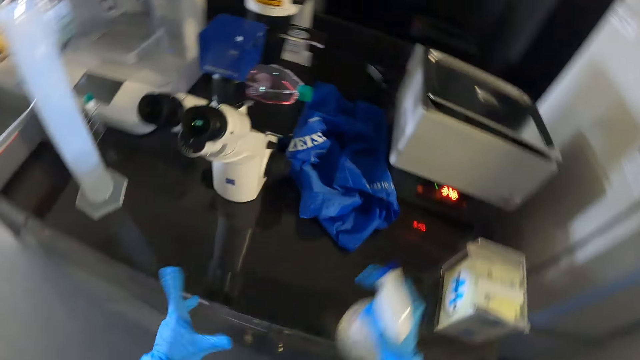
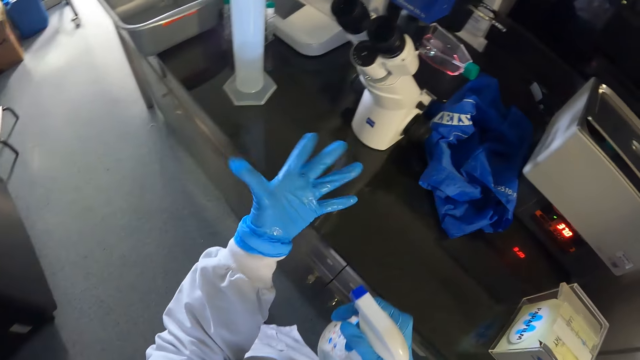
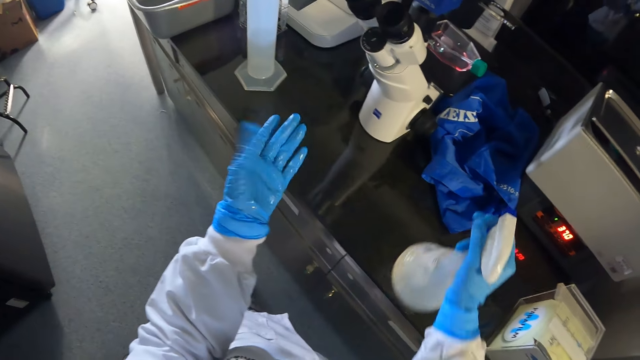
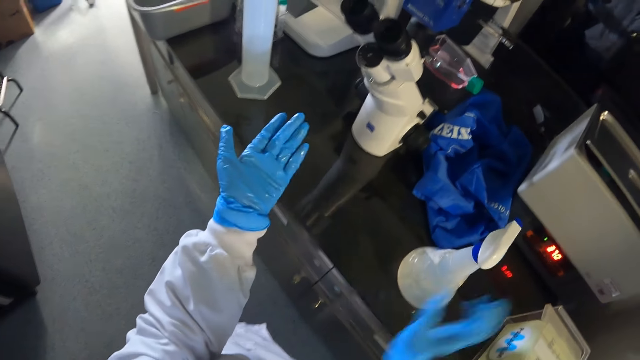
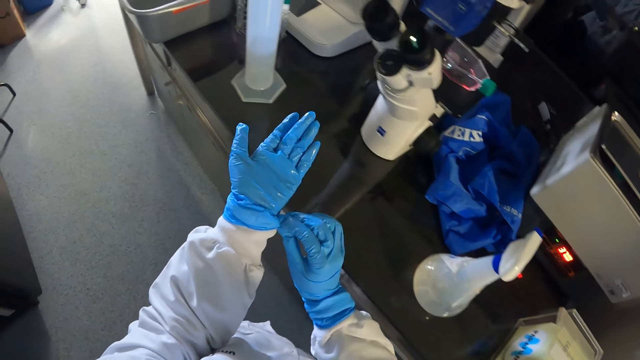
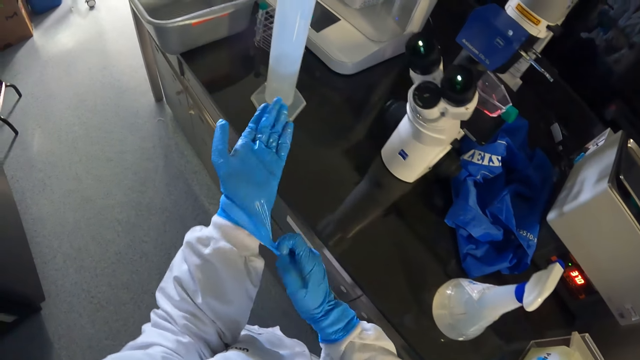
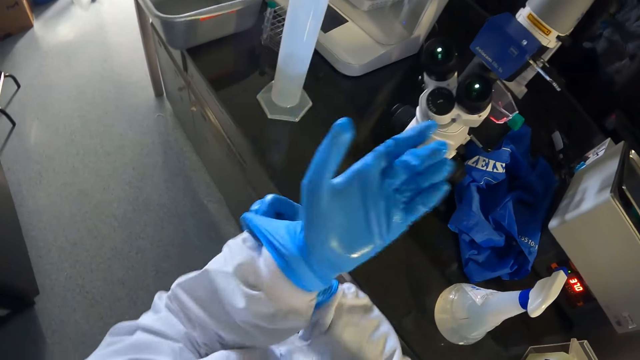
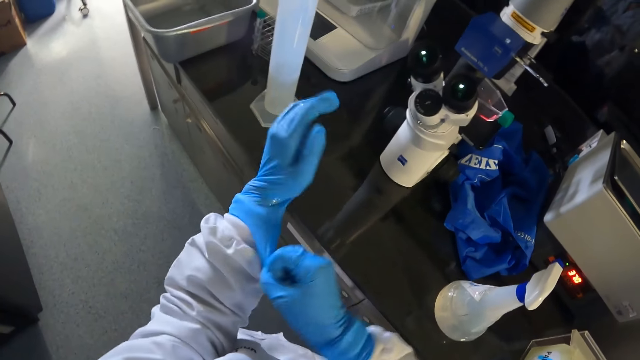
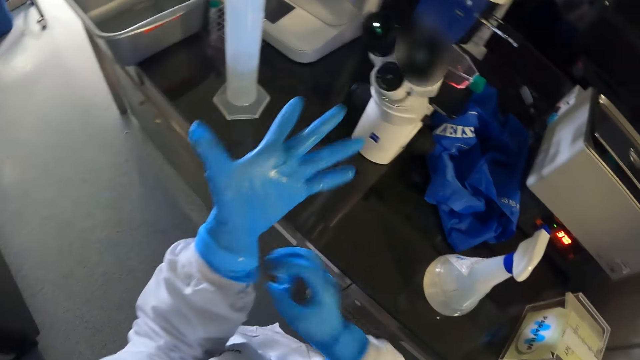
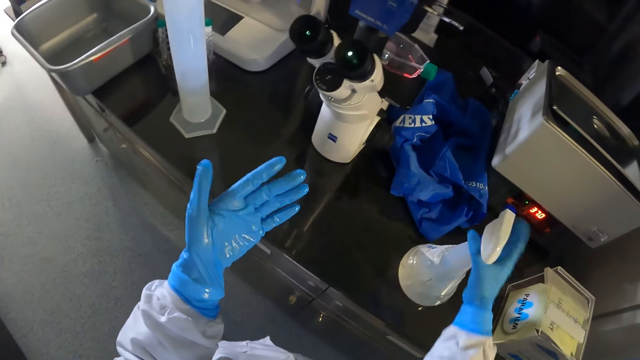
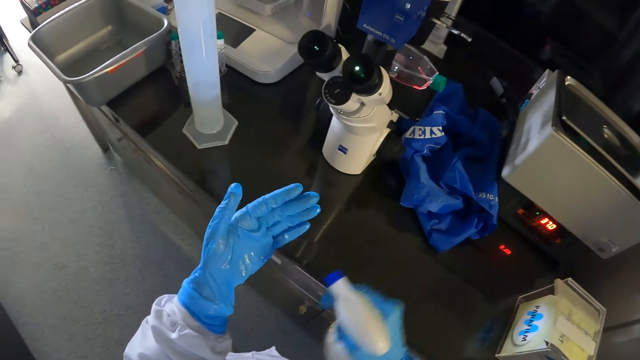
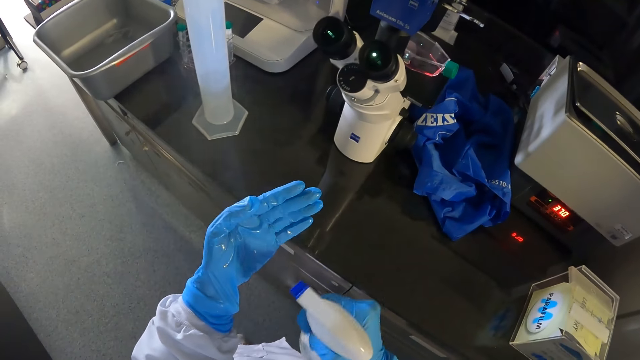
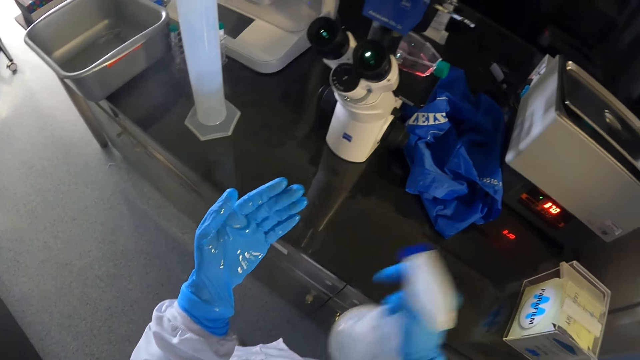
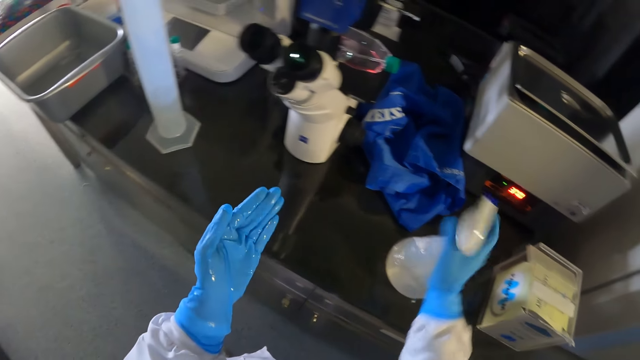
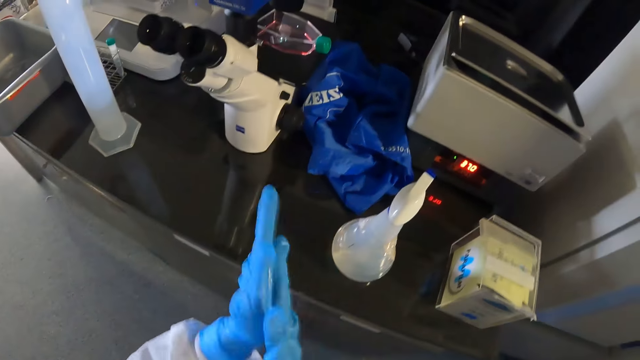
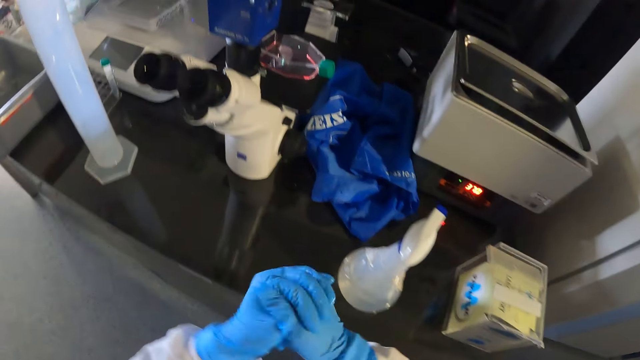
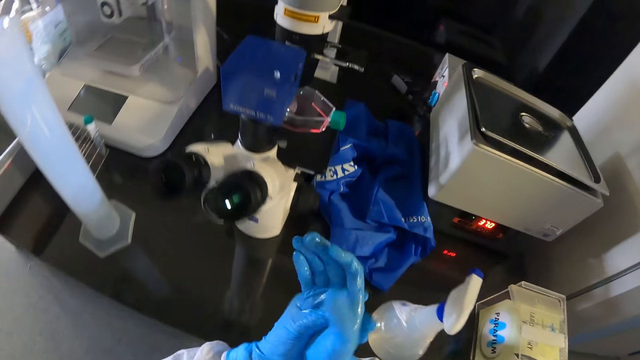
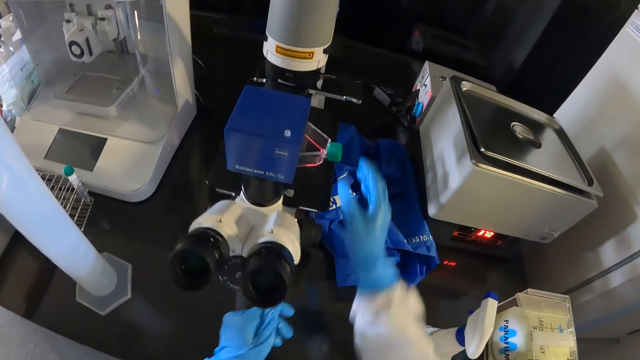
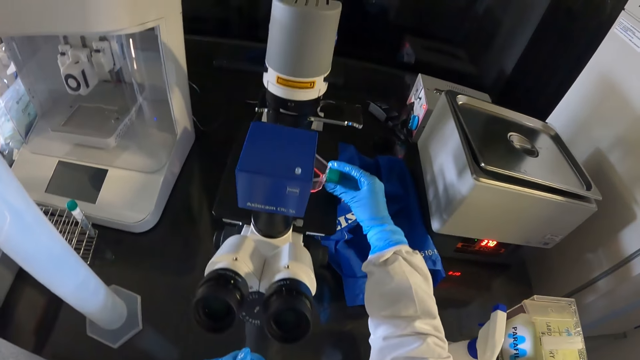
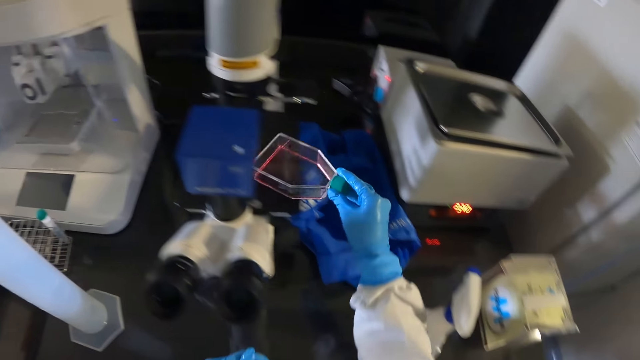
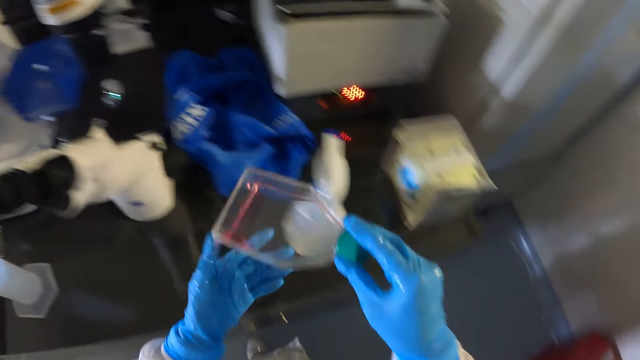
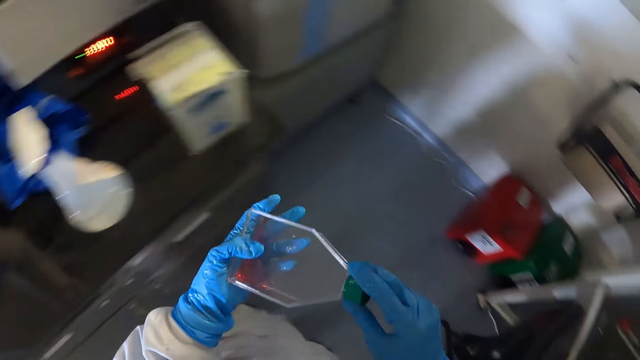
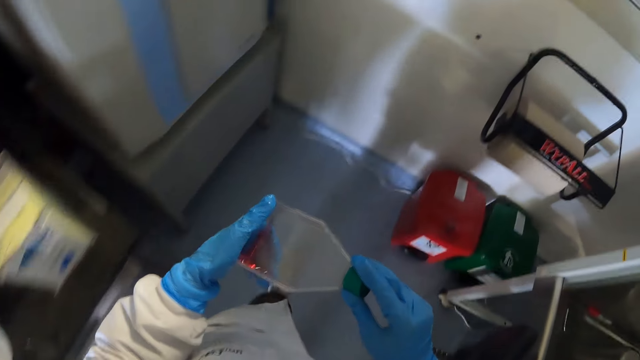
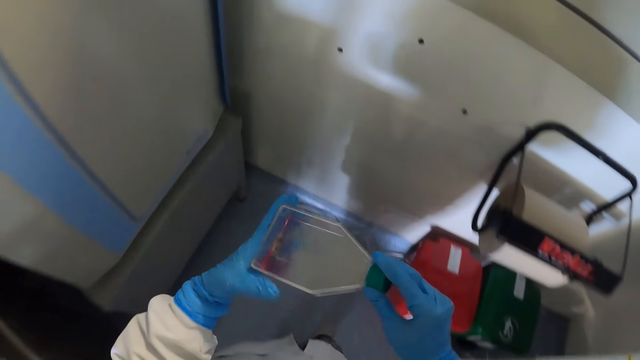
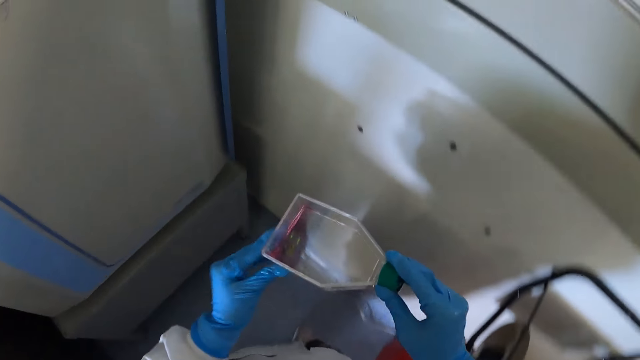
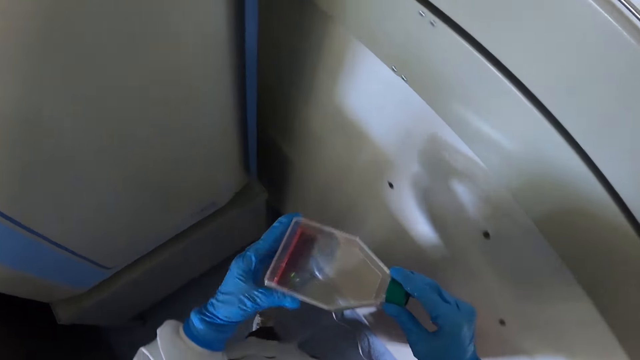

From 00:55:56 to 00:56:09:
The camera wearer picks up the spray bottle from the table with his right hand. He sprays his left hand with the spray bottle in his right hand. He places the spray bottle on the table with his right hand. He adjusts the blue glove on his left hand with his right hand. He picks up the spray bottle from the table with his right hand. He sprays his left hand with the spray bottle in his right hand. He places the spray bottle on the table with his right hand. He rubs both hands. He picks up the microscope slide from the stage in the microscope with his right hand. He holds the microscope slide with both hands. He walks around the room.

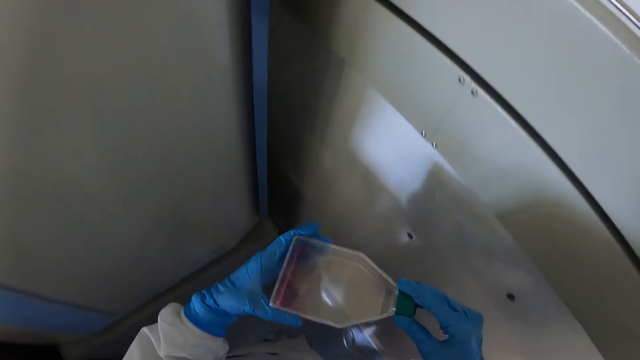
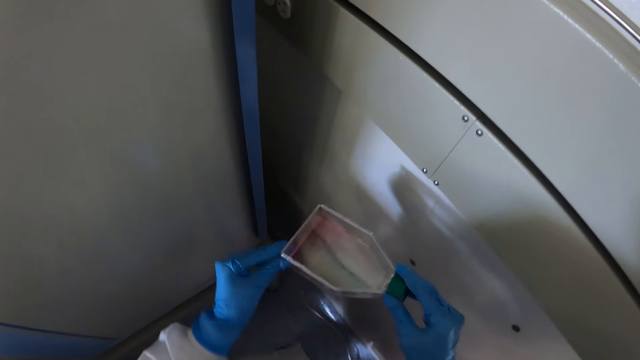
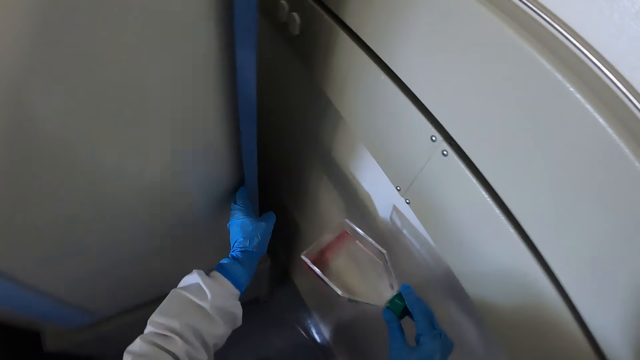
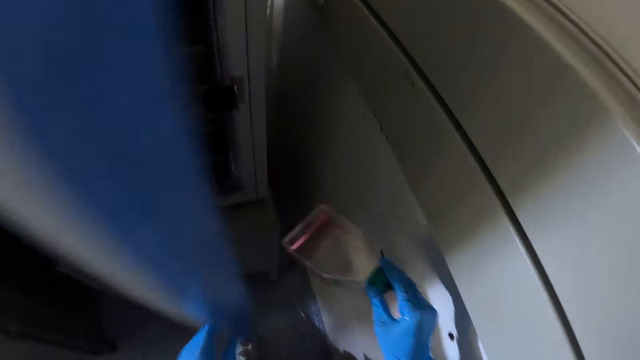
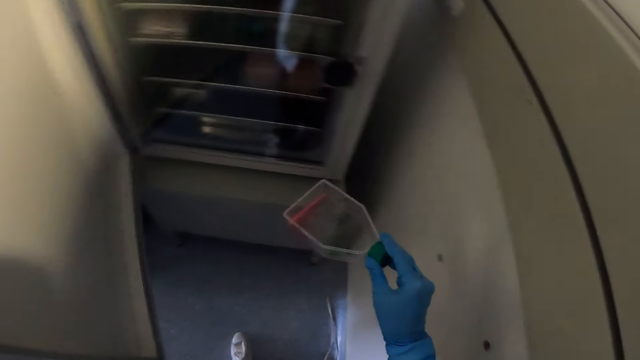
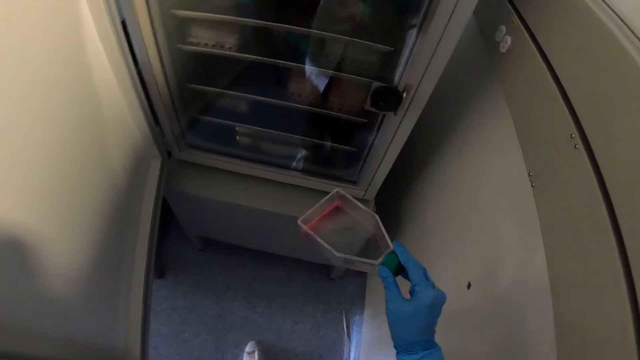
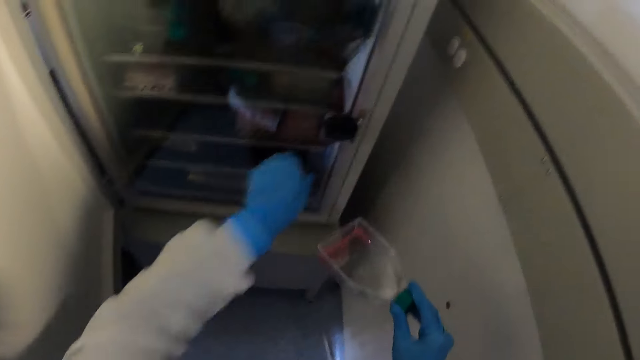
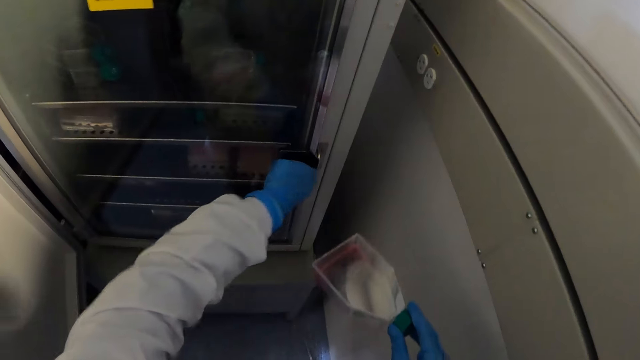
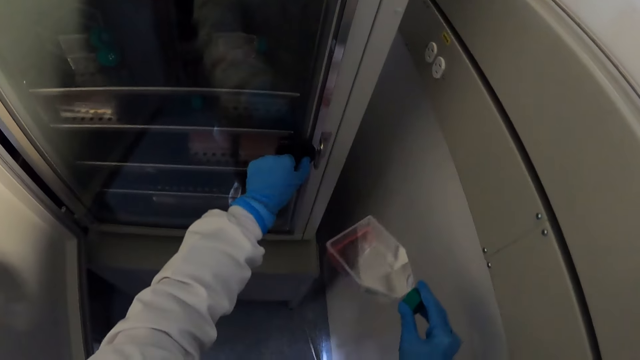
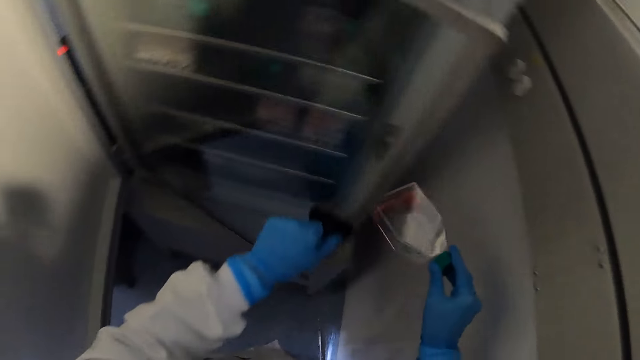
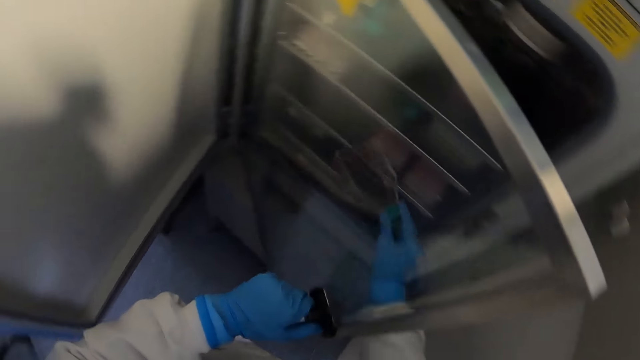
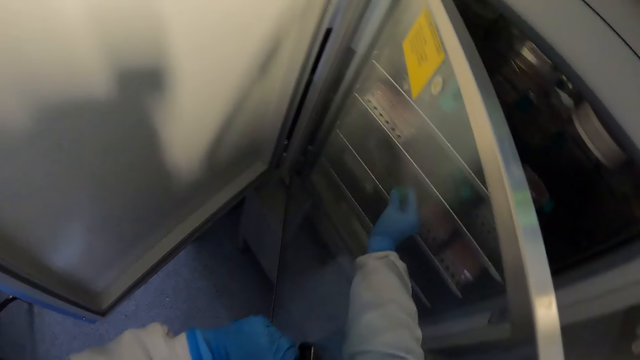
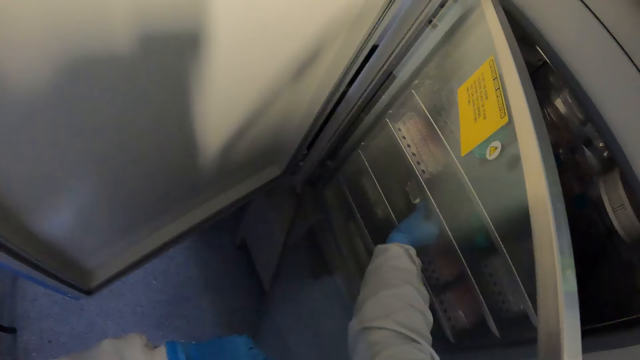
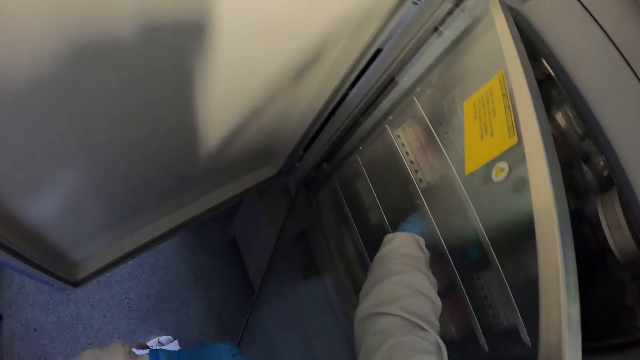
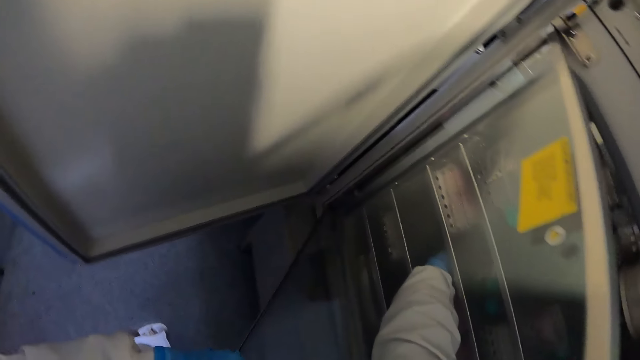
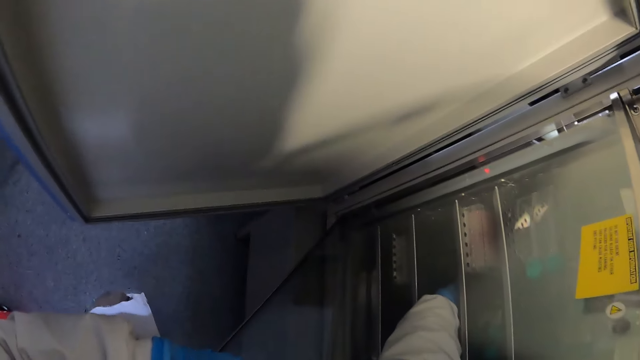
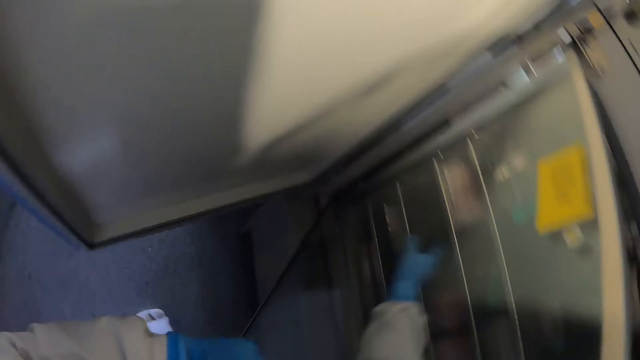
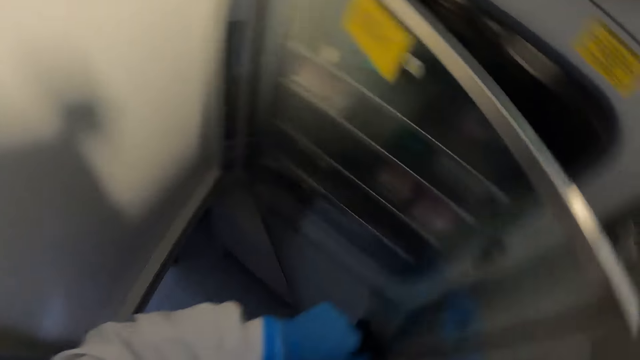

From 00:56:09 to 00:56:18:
The camera wearer opens the fridge with his left hand. He opens the knob on the door in the fridge with his left hand. He pulls the door in the fridge with his left hand. He places the microscope slide on the tray in the fridge with his right hand.
